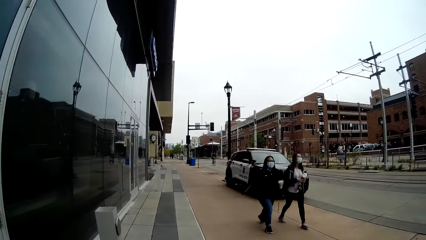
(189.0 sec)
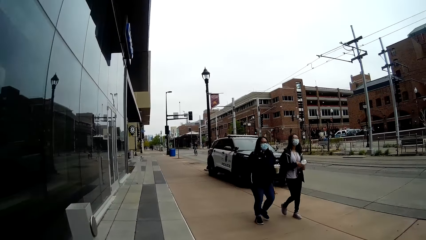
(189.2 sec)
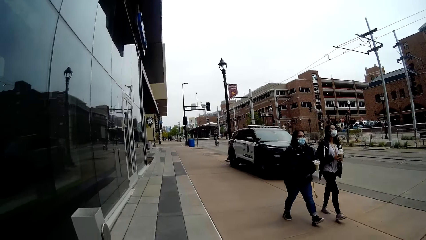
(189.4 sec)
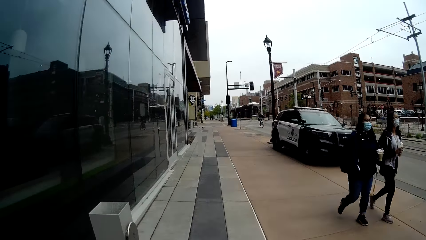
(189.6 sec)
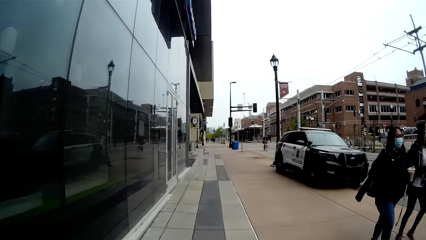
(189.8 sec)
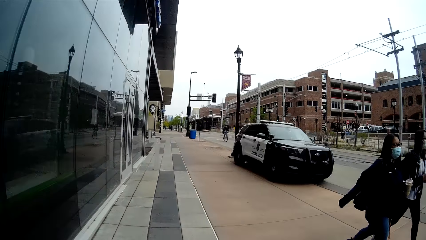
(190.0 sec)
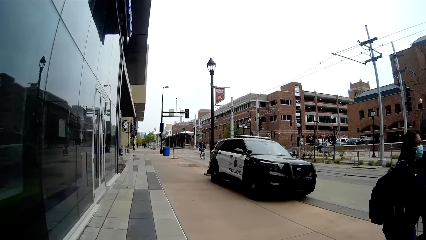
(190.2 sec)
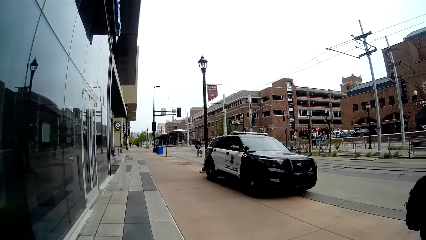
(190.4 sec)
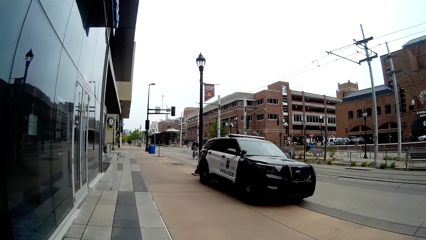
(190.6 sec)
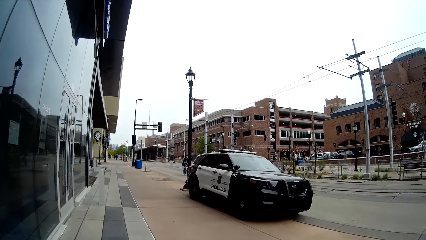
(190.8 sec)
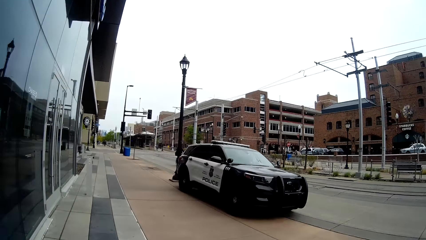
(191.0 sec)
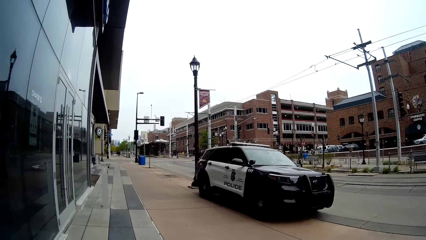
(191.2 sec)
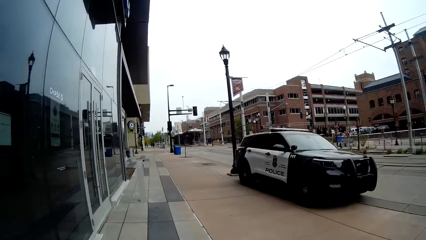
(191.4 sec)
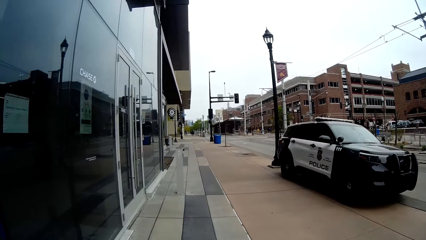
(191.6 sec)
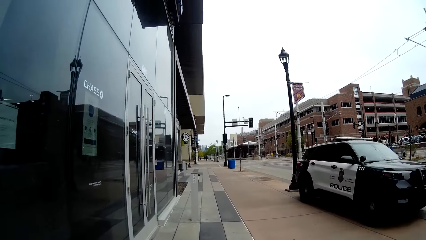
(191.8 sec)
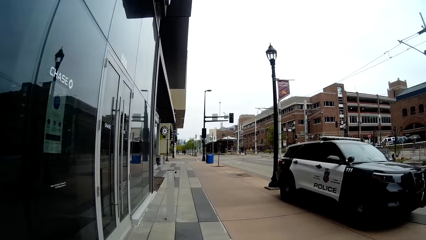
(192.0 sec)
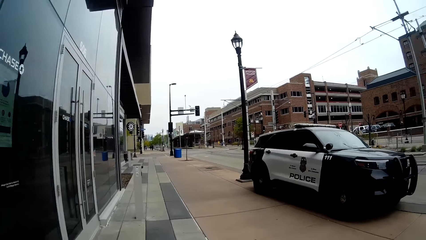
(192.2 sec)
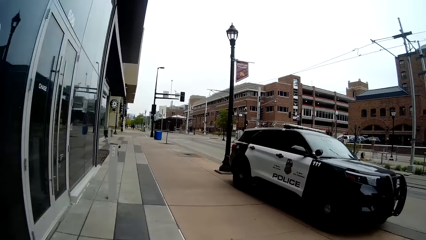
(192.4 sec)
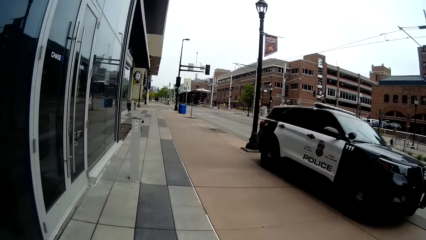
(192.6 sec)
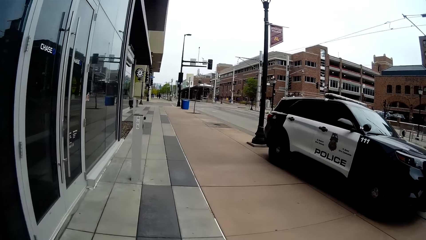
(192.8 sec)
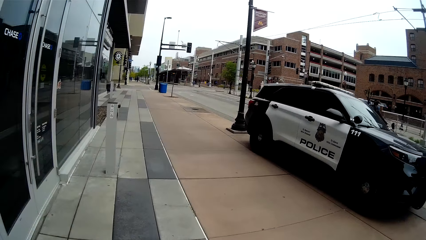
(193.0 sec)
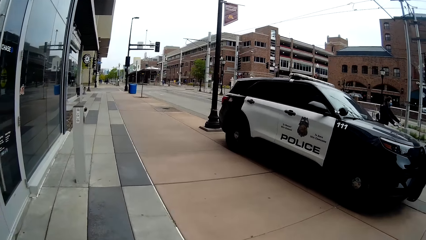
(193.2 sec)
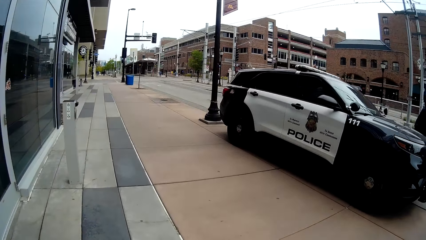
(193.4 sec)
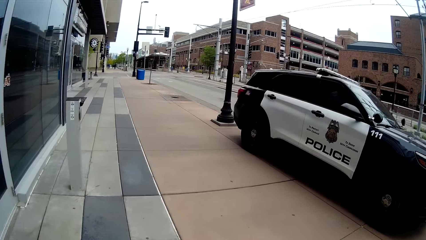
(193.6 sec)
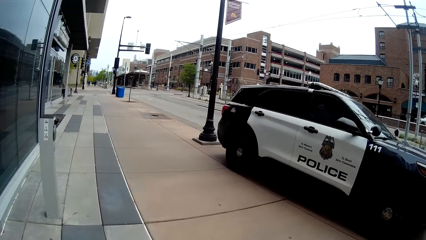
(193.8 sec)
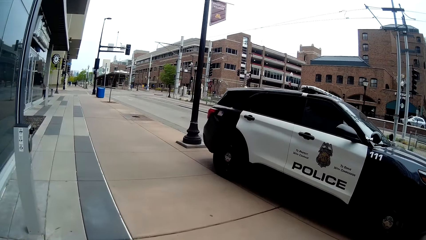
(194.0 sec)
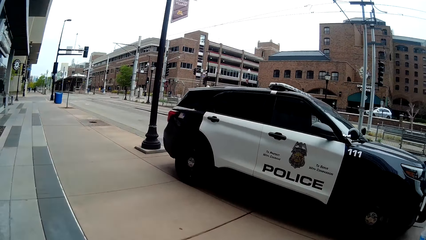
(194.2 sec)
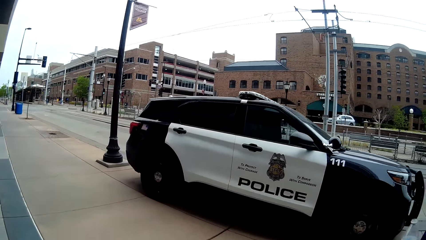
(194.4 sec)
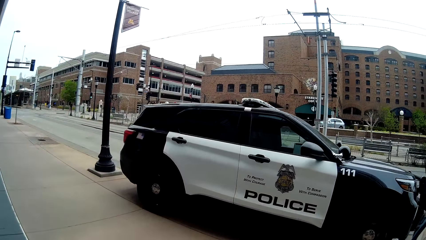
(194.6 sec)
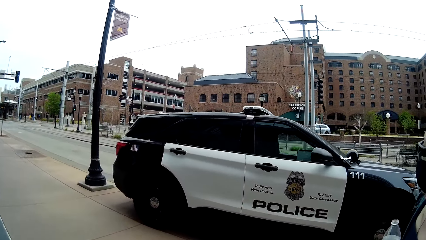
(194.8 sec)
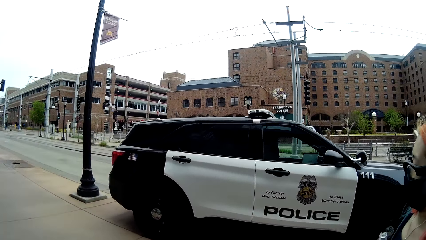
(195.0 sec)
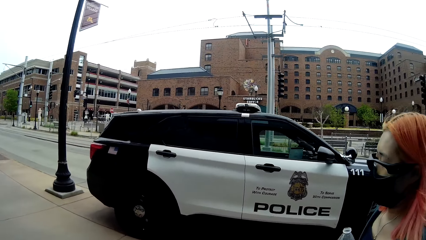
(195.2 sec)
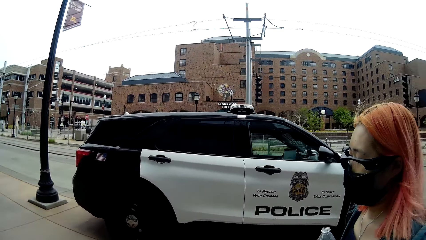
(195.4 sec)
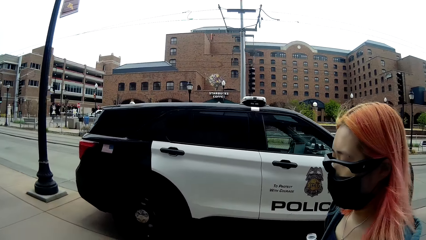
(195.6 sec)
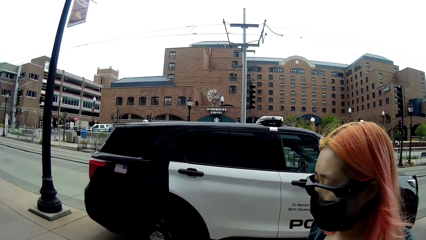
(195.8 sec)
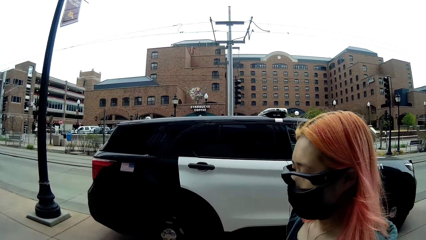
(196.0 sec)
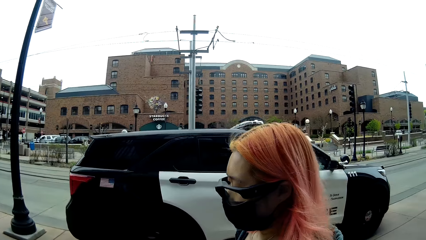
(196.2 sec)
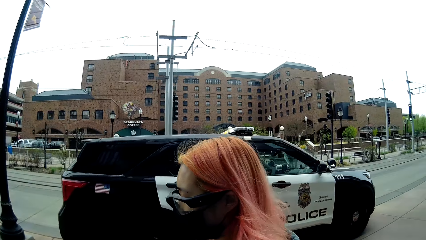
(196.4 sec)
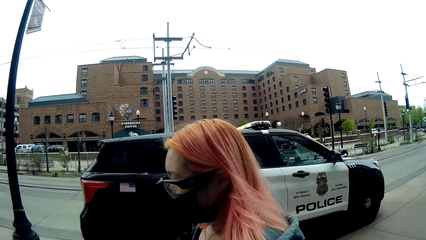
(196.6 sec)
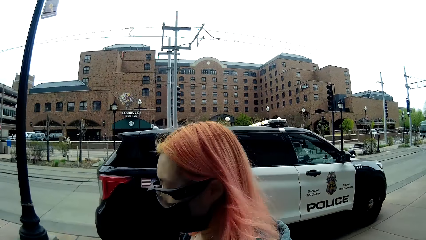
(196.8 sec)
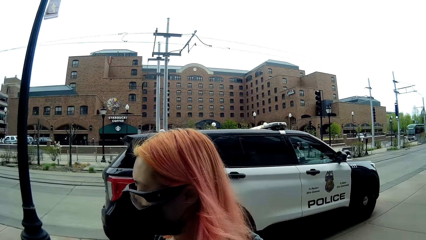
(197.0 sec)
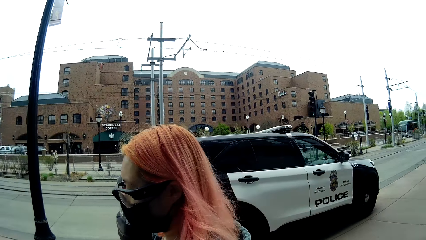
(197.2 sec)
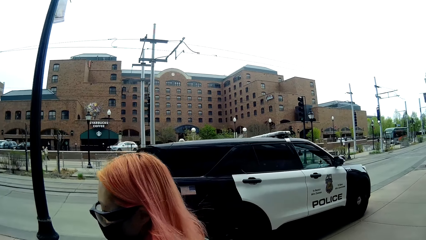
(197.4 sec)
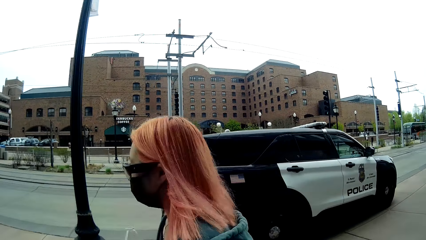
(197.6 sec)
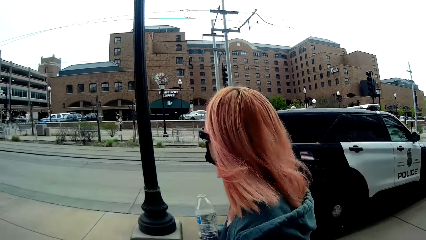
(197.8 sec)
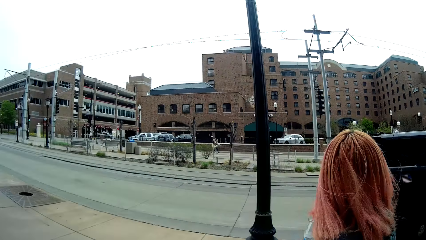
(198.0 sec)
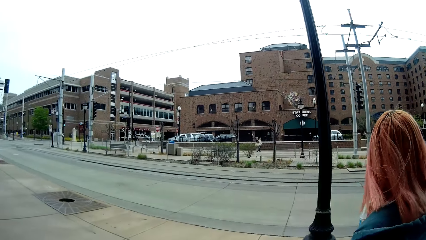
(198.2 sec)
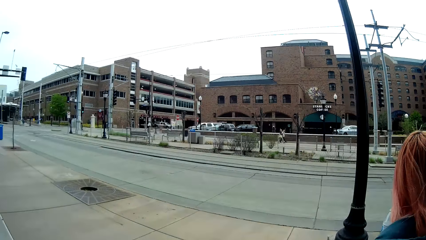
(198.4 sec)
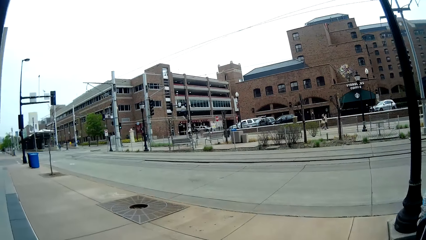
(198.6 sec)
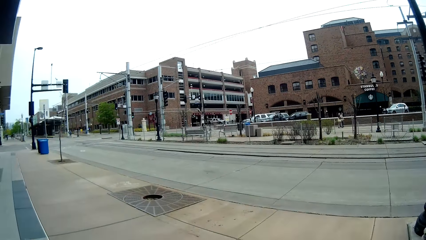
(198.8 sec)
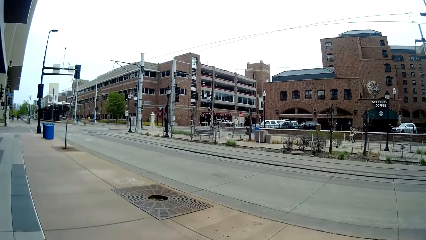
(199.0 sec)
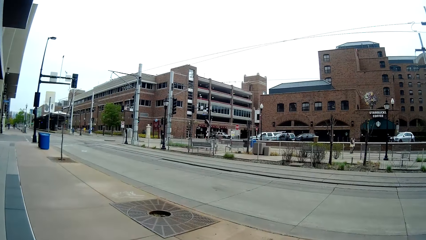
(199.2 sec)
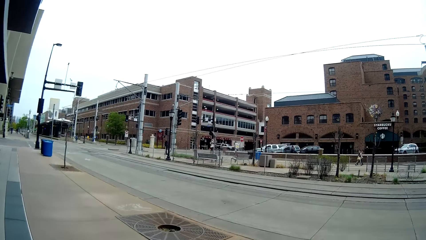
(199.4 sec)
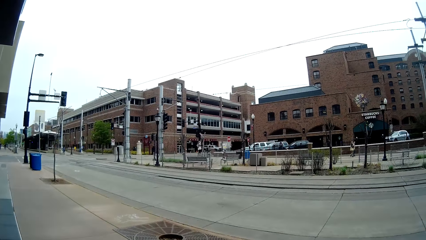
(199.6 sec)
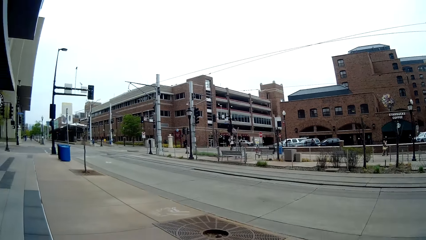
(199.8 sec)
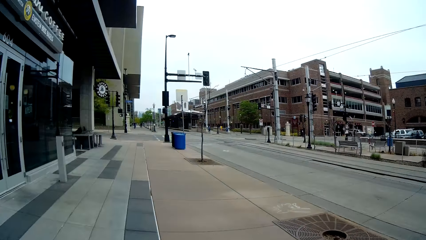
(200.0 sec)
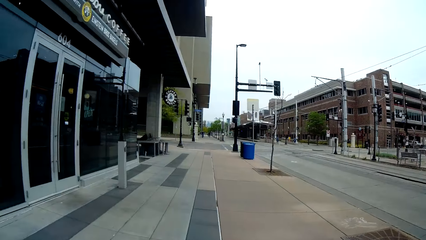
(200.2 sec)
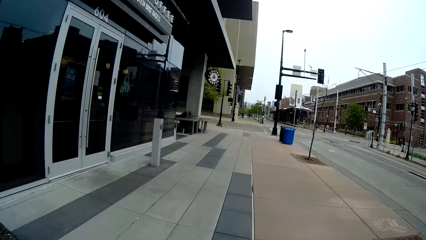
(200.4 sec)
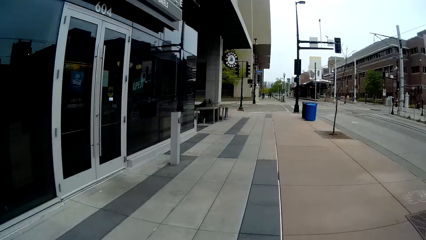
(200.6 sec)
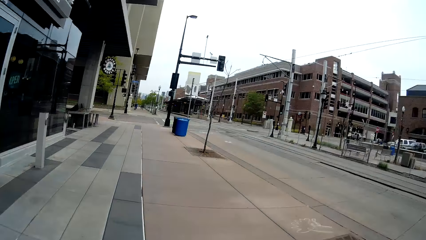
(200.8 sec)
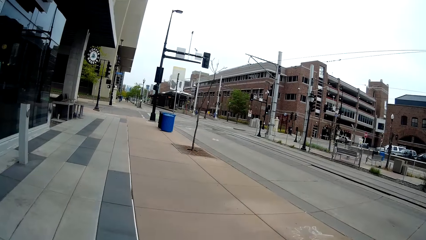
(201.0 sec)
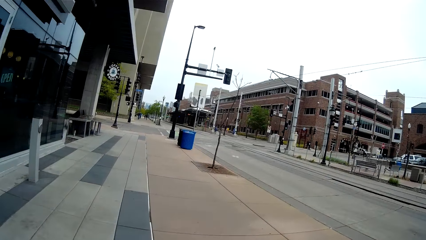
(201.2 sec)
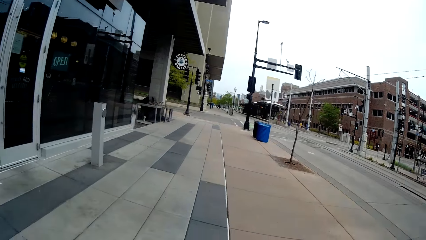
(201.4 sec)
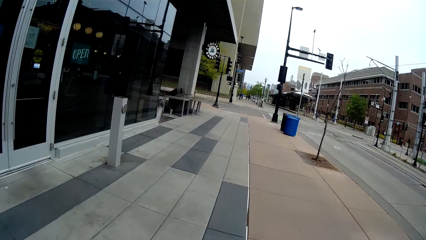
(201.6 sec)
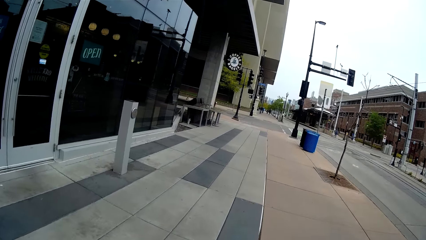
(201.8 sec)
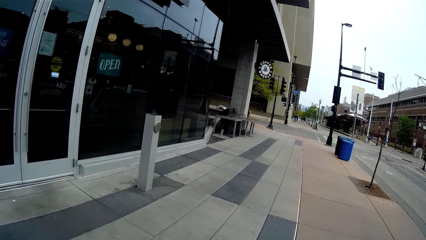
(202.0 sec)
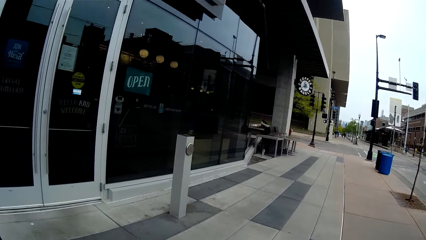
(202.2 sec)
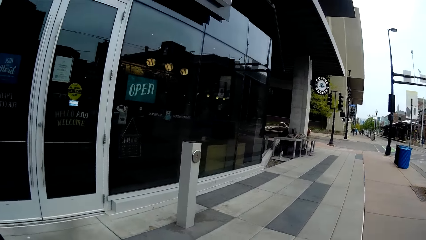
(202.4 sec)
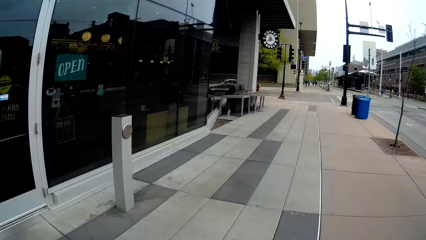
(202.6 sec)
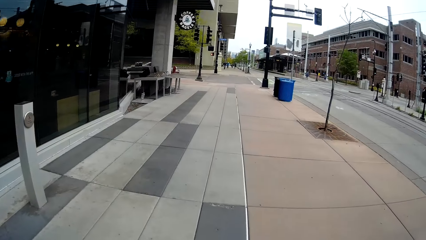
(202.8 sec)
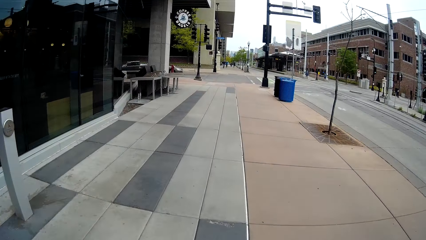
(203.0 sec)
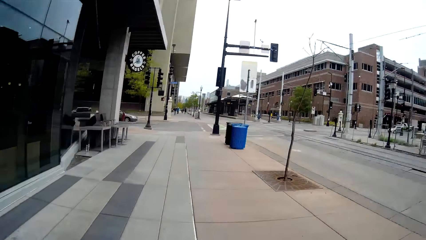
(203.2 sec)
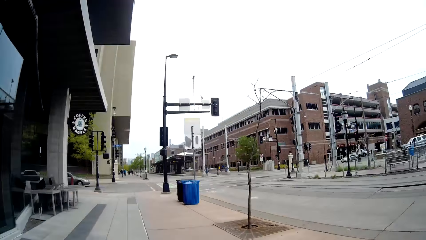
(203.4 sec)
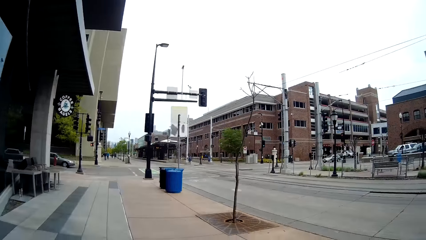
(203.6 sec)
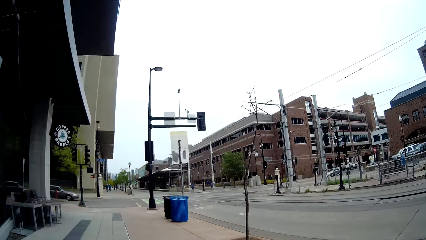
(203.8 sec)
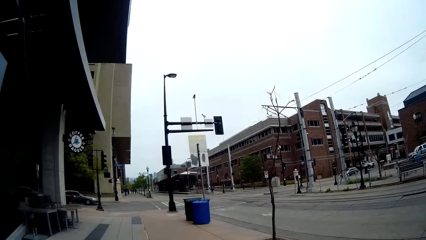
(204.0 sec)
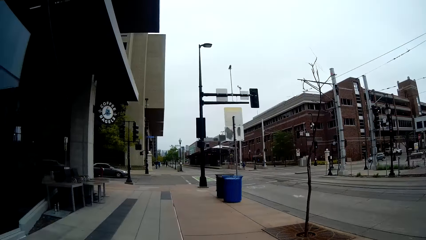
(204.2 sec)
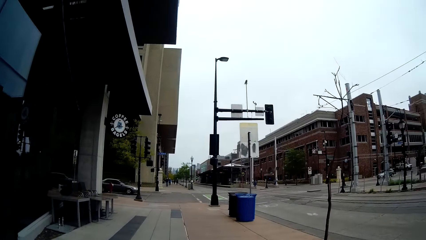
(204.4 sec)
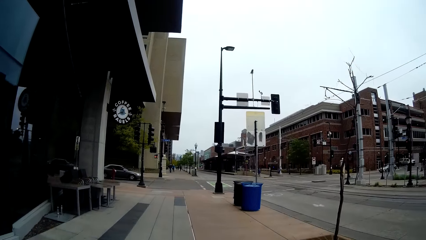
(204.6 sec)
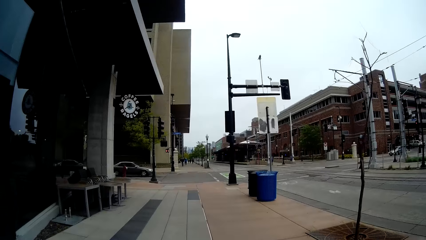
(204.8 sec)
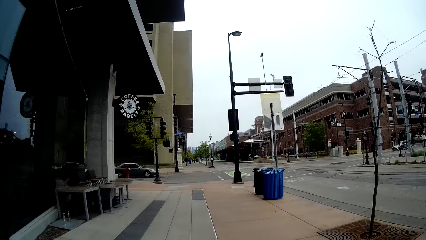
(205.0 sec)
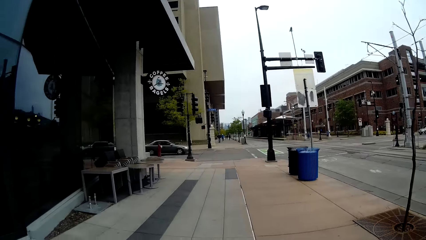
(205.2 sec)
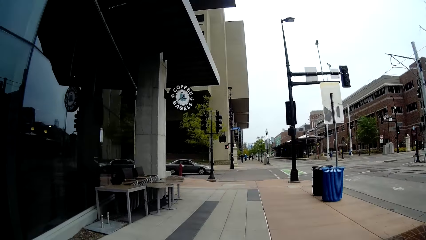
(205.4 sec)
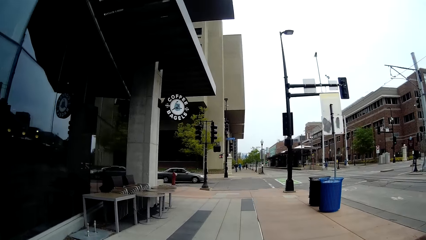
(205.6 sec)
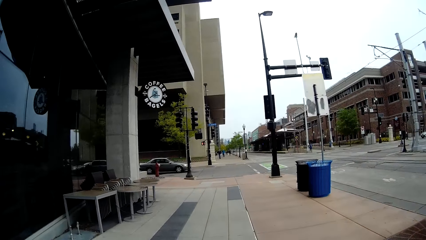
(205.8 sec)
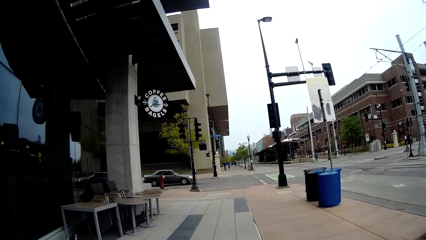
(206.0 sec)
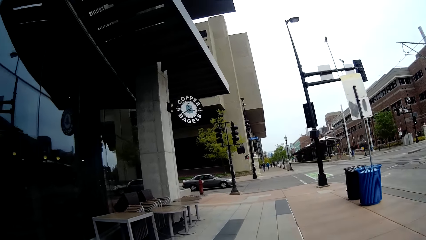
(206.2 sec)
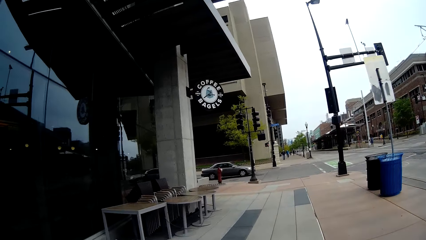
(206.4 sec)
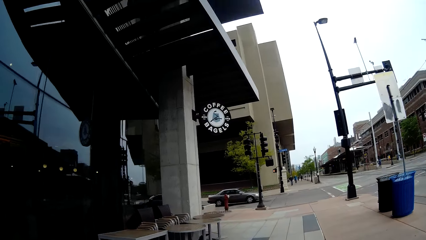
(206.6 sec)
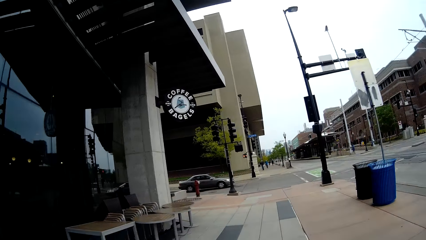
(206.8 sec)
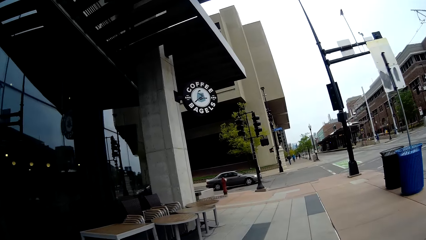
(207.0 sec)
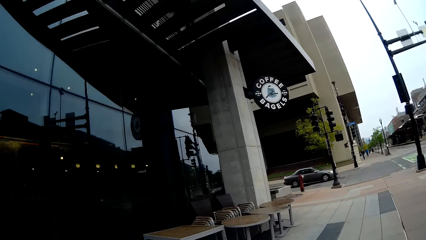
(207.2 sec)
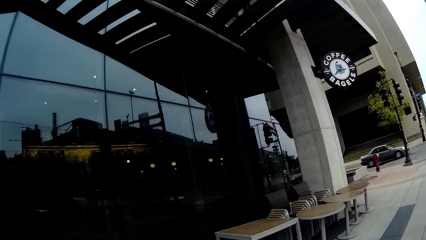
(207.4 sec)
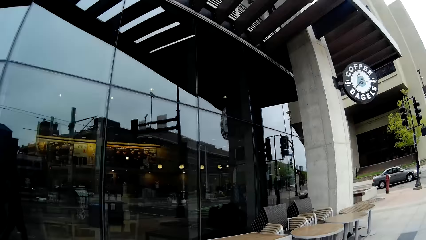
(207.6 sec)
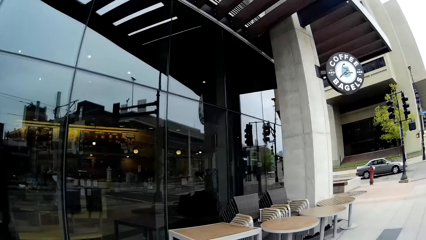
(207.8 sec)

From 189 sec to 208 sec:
The camera wearer stares at the vehicle. A lady stares at the vehicle. The camera wearer stares at the road.
